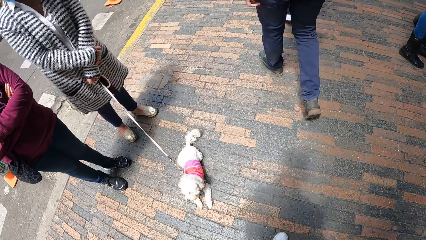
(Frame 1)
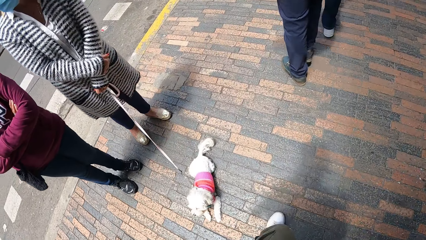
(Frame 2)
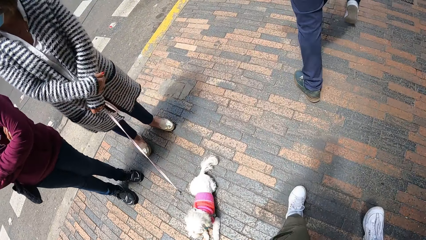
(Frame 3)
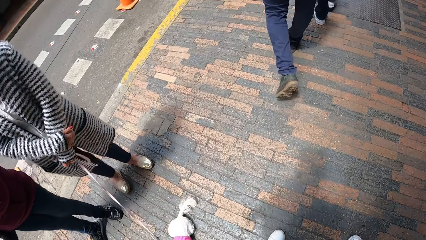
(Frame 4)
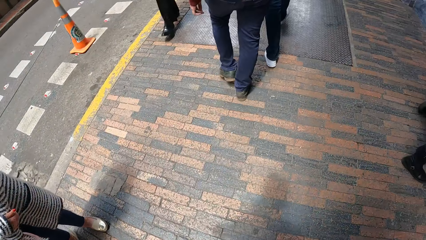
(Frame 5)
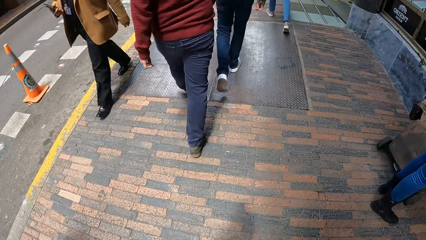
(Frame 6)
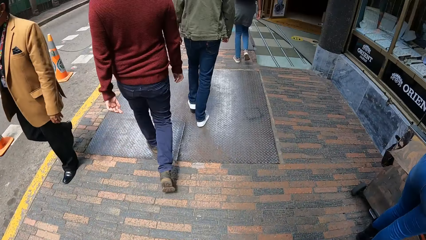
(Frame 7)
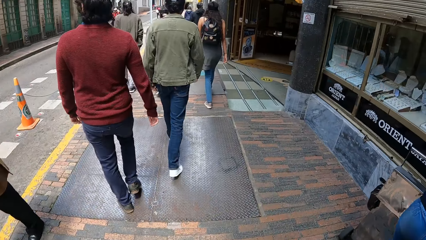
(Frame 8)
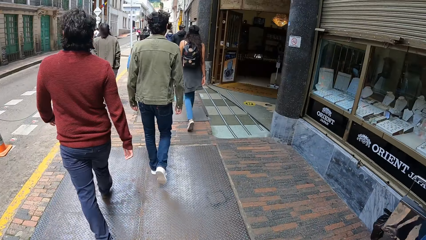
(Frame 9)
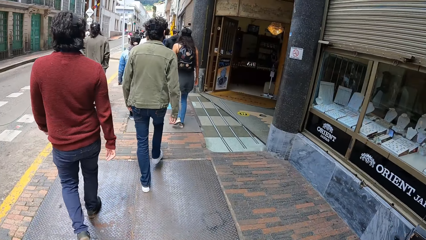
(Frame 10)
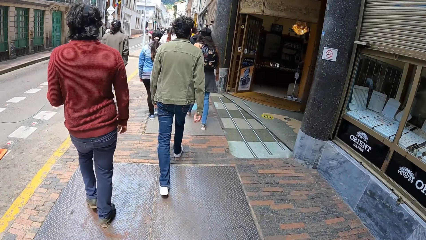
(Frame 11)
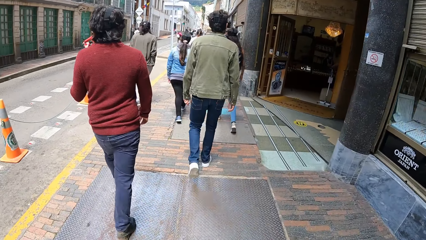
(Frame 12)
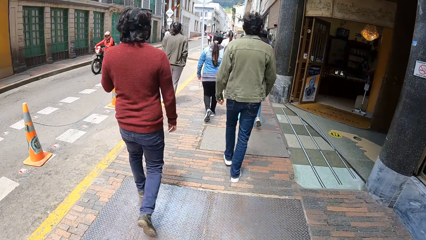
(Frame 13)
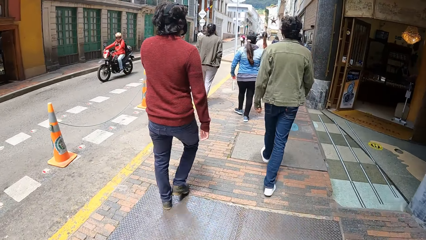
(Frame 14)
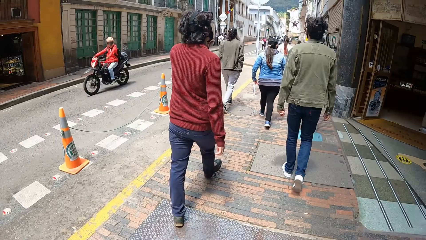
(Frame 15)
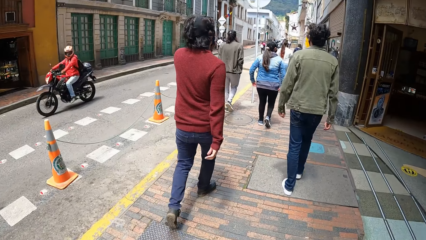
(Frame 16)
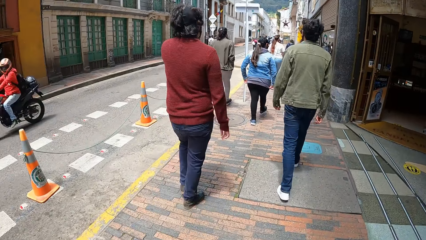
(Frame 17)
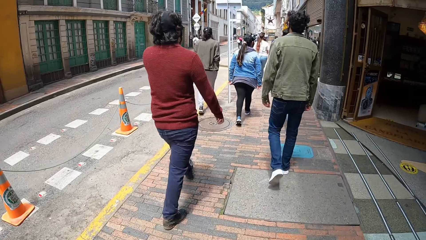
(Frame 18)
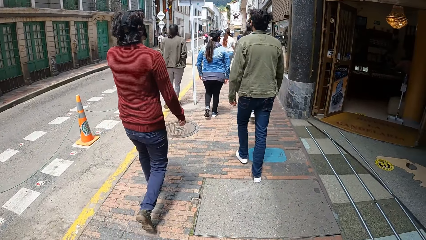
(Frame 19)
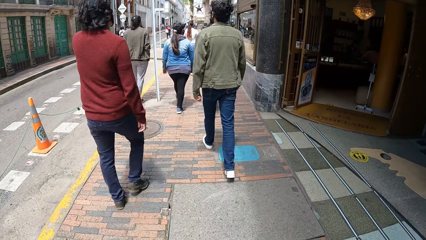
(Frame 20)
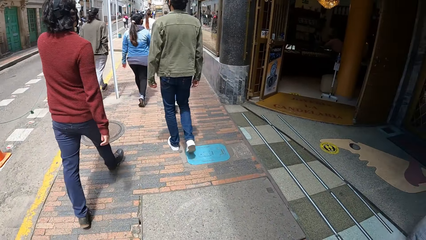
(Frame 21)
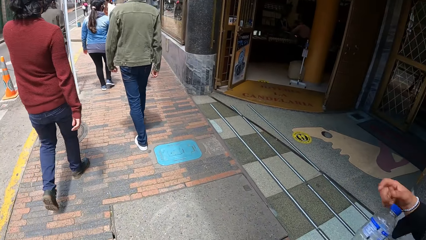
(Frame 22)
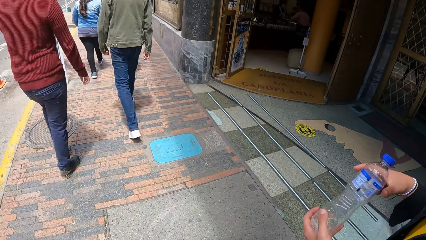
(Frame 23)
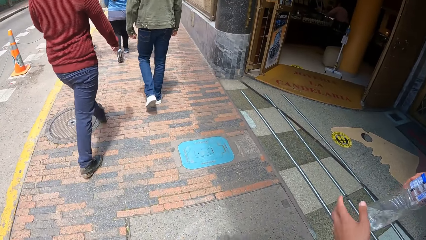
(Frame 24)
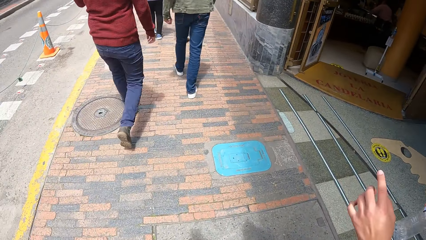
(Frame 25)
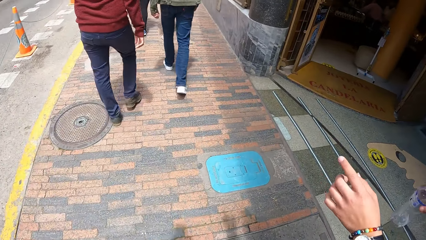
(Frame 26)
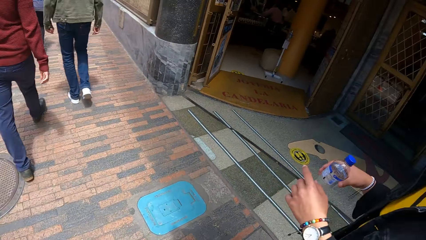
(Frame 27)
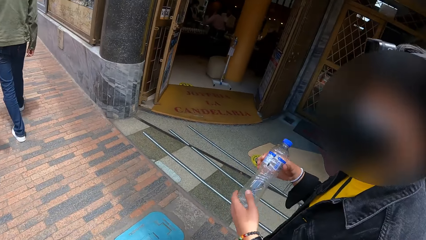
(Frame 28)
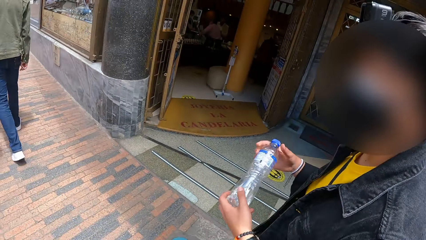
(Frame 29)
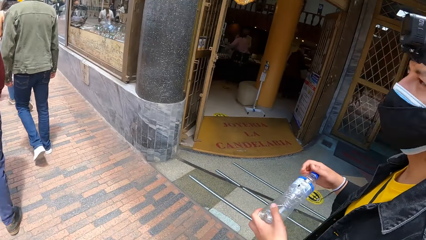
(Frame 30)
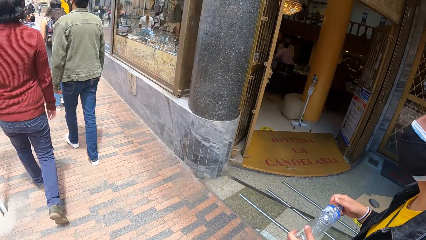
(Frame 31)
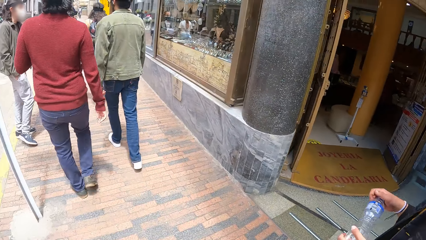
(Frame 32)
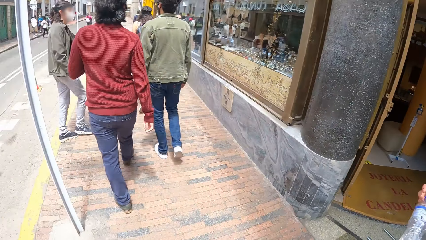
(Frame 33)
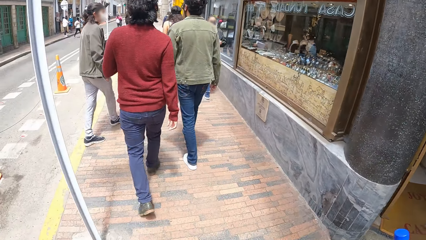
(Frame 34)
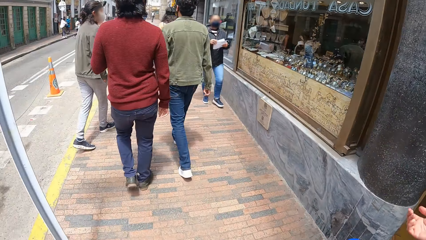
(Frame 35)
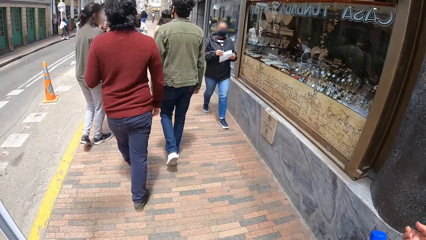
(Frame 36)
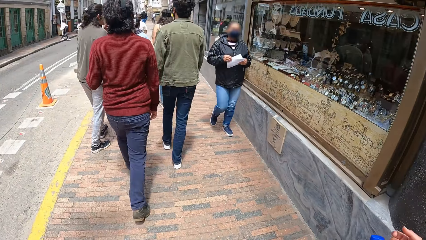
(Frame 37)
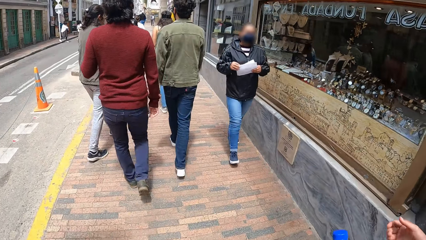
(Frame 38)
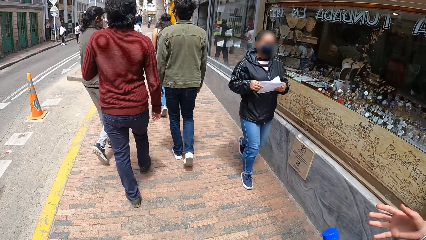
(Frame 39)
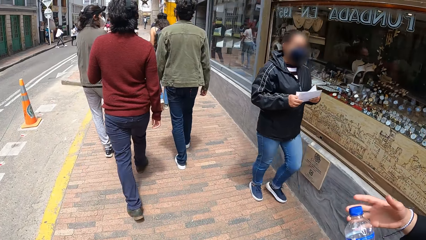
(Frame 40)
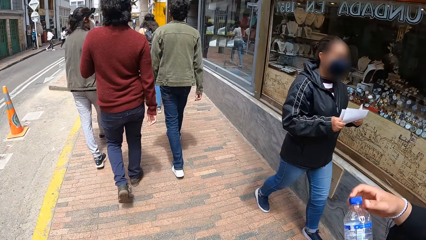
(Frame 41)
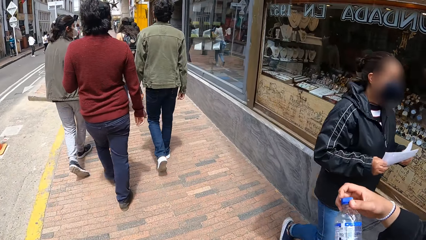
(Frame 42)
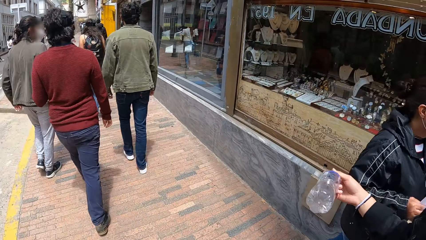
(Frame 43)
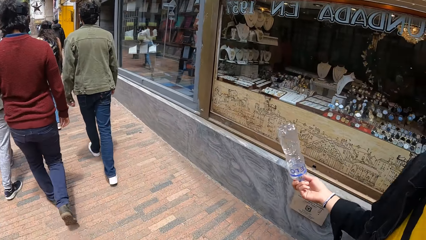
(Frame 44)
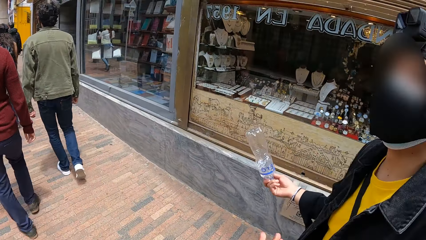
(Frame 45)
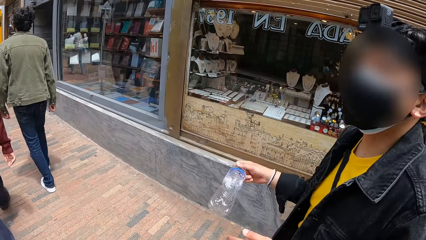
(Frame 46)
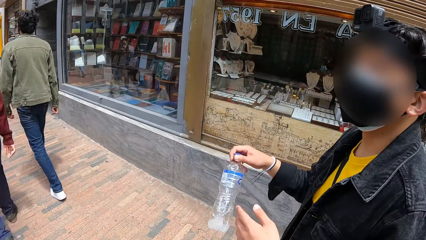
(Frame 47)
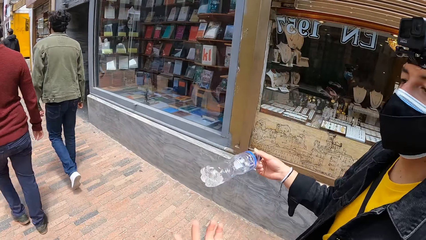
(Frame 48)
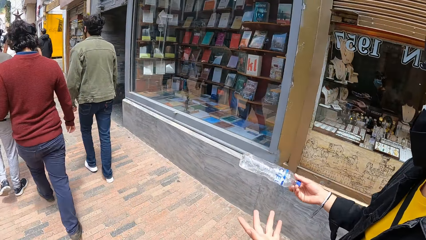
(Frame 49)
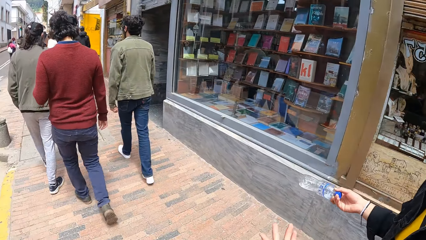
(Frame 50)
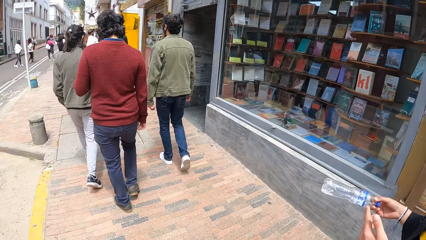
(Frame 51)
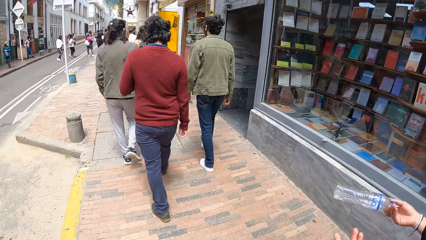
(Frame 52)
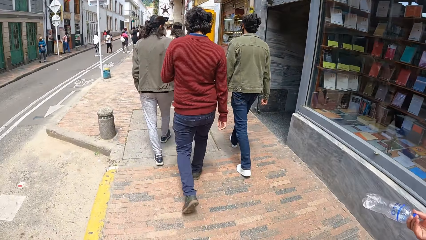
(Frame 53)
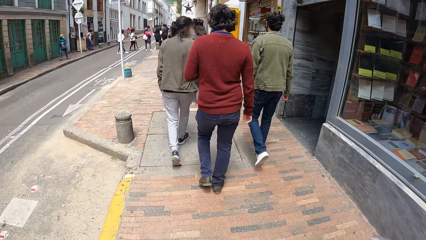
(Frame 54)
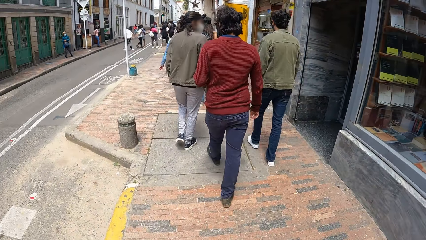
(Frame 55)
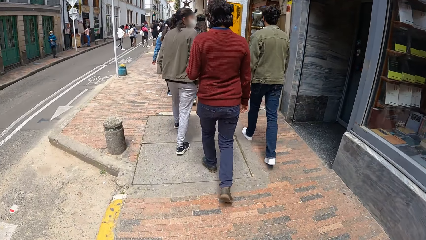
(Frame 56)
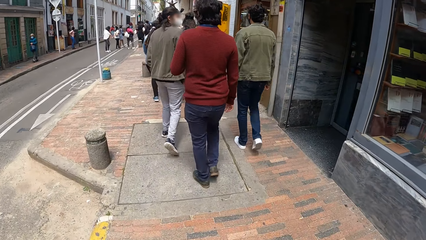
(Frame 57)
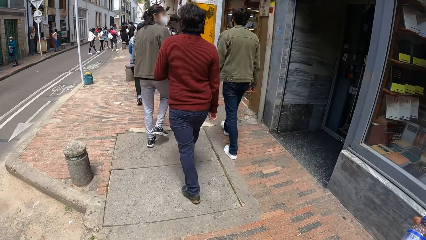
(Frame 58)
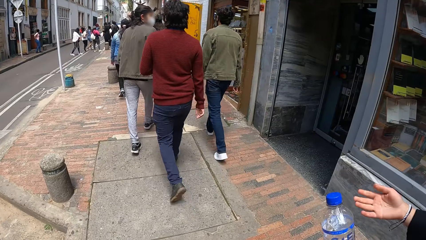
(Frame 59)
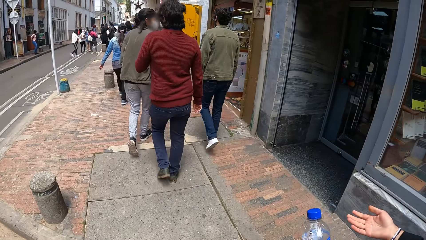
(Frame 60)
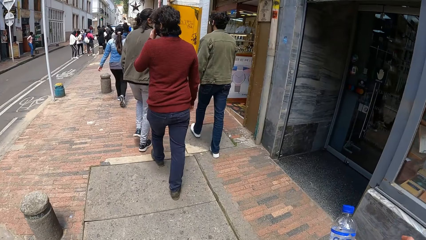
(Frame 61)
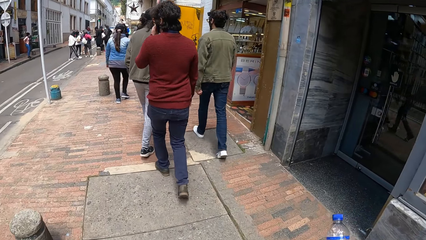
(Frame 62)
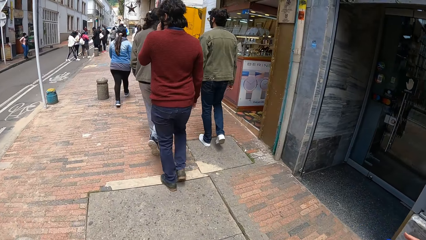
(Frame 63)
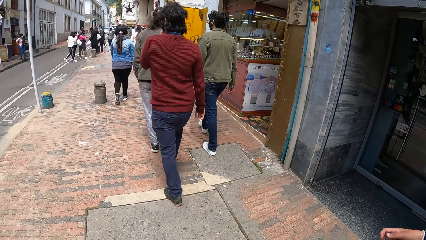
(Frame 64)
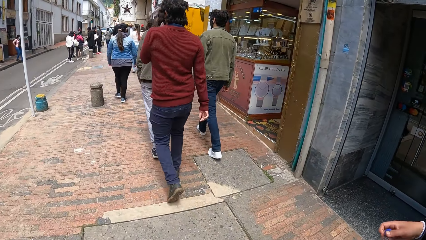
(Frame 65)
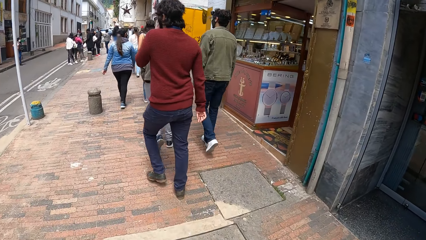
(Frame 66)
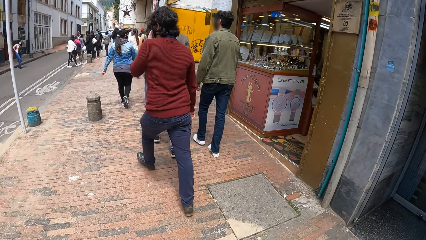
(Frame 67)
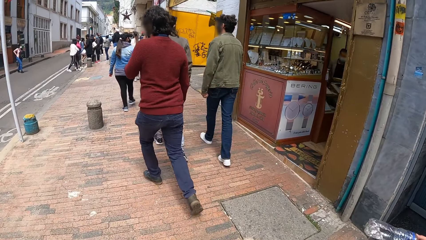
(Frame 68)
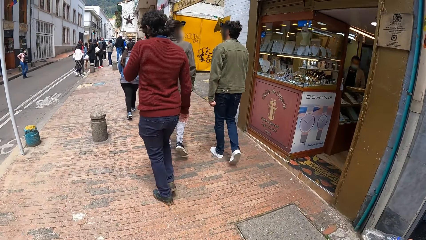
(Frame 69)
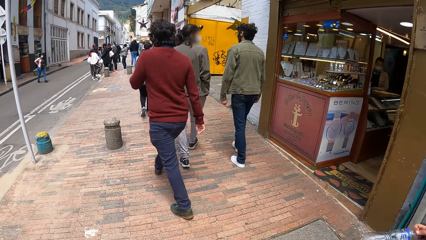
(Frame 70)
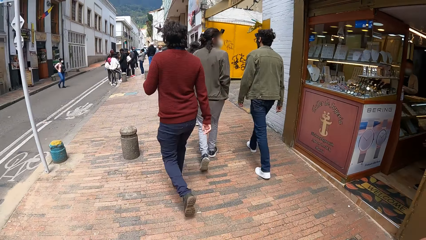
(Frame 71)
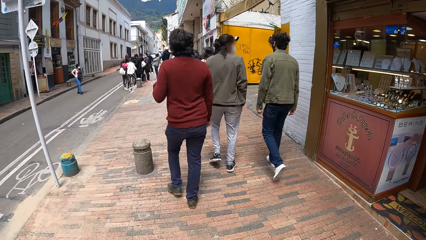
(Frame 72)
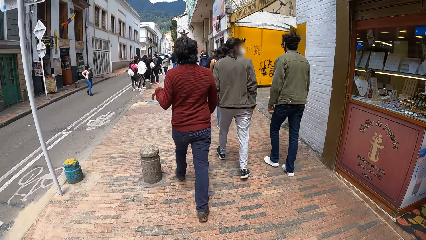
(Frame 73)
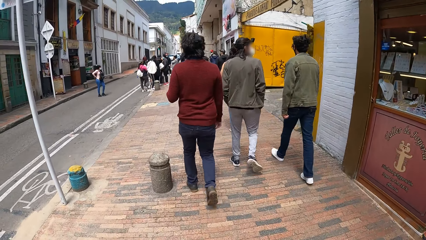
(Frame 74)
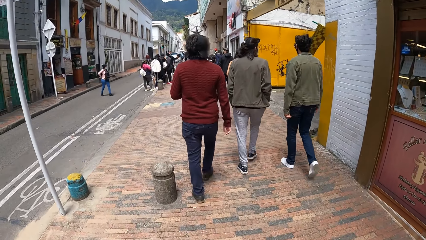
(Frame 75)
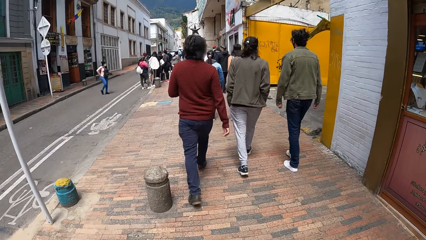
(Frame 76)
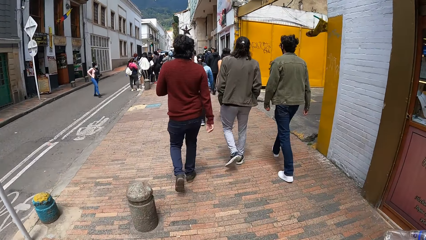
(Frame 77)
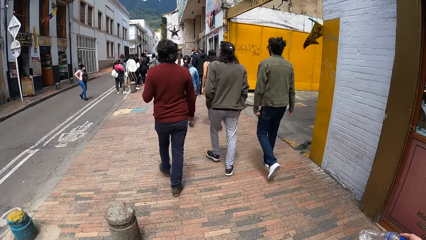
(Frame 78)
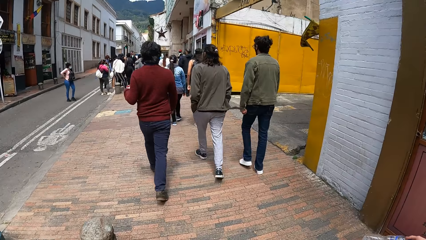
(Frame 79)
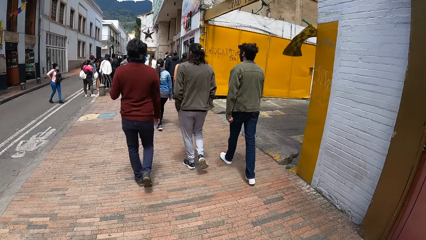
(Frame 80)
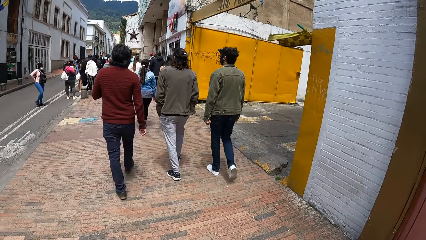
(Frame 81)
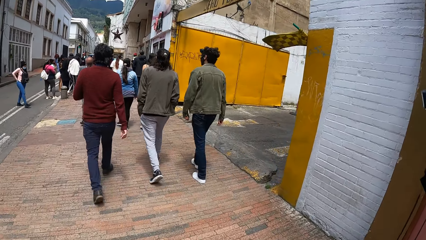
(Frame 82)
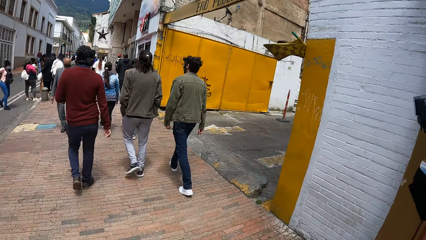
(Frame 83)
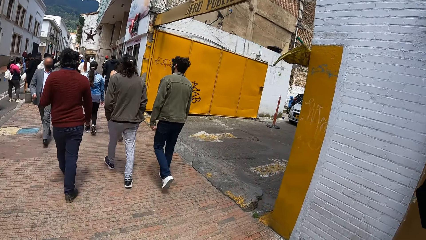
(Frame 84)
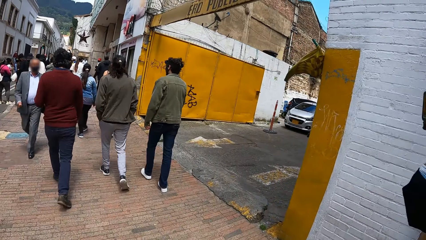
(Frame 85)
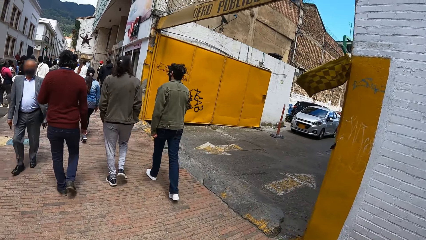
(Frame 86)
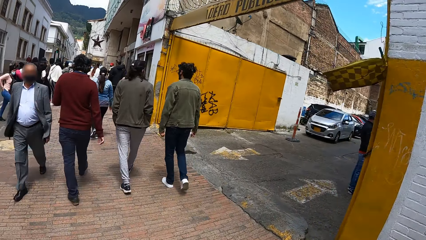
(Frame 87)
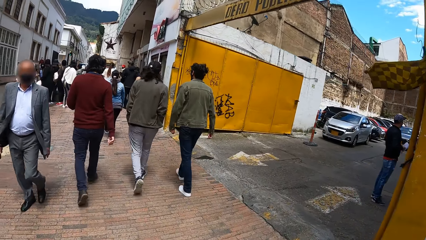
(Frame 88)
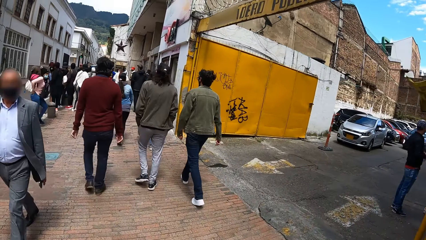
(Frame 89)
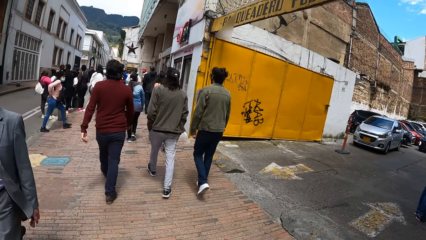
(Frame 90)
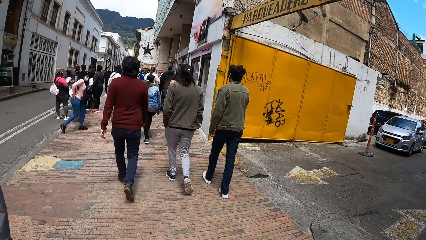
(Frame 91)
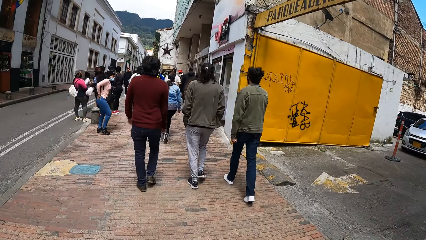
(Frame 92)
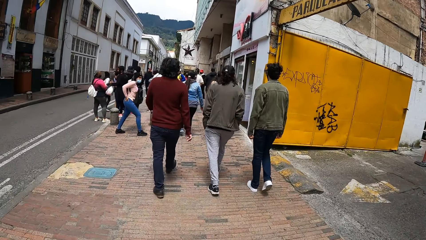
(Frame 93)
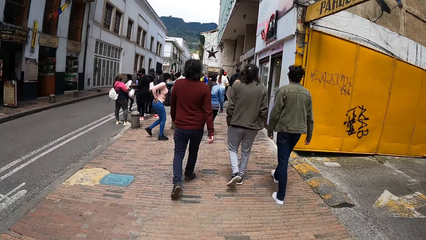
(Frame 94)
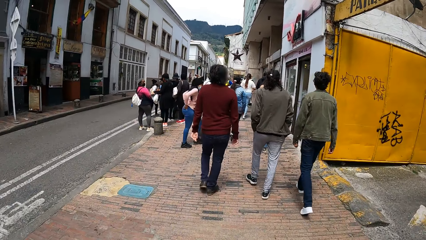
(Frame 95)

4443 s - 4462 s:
The camera wearer walks along. A bike rides past the camera wearer. A man holds the bottle with both hands. The man holds the bottle with his right hand. Another man moves the left hand. The first man holds the bottle with both hands. The other man walks along. The first man holds the bottle with his left hand. The first man holds the bottle with both hands, holds the bottle with his right hand. A third man walks along. The first man holds the bottle with his left hand. The first man holds the bottle with both hands, holds the bottle with his right hand. A fourth man walks along a fifth man.
